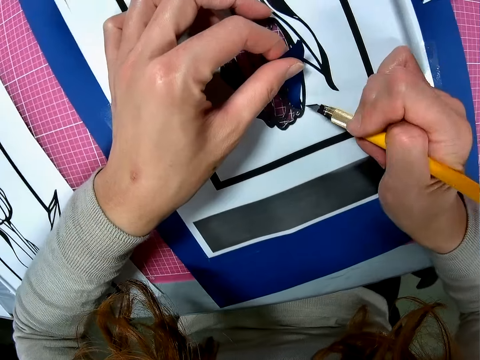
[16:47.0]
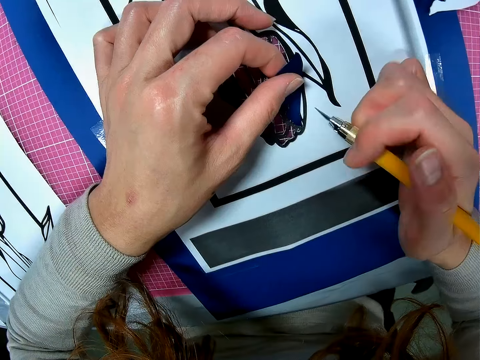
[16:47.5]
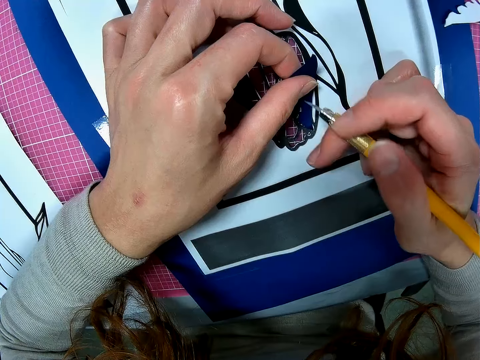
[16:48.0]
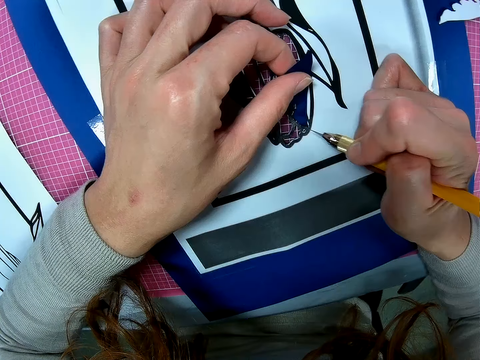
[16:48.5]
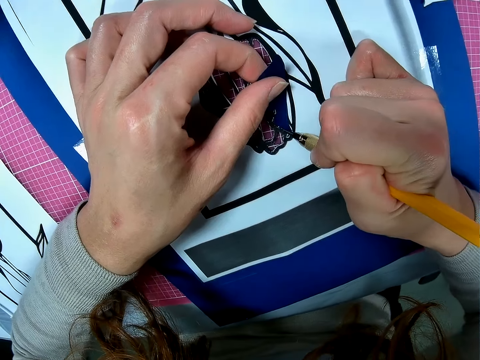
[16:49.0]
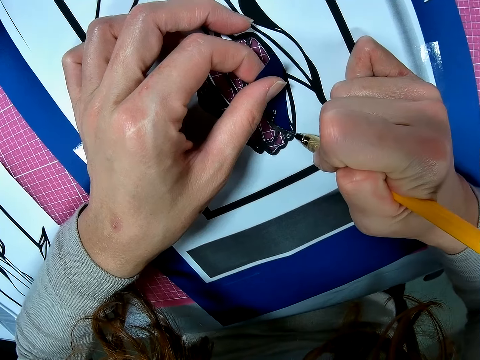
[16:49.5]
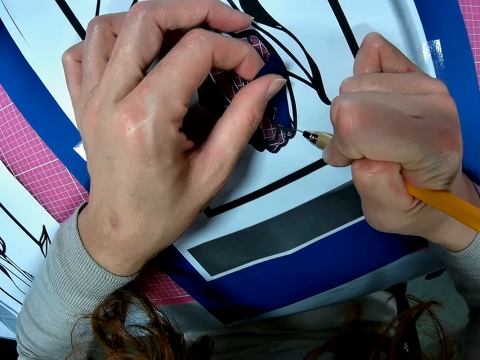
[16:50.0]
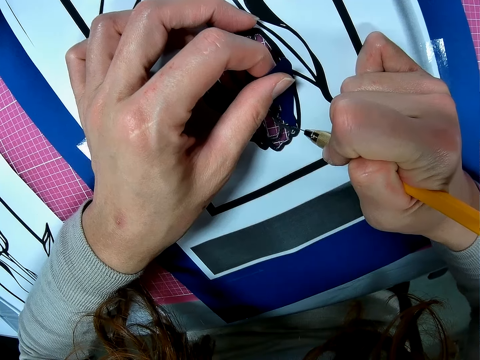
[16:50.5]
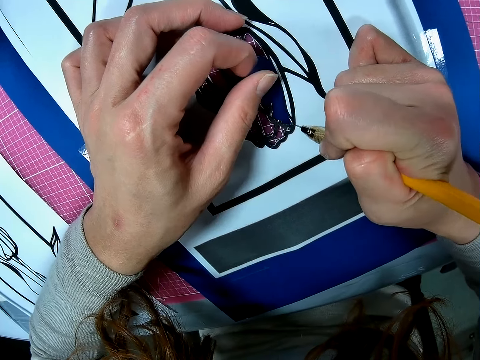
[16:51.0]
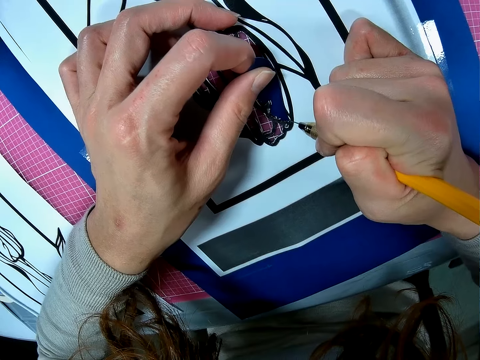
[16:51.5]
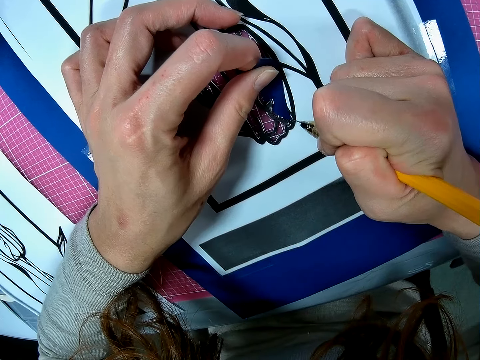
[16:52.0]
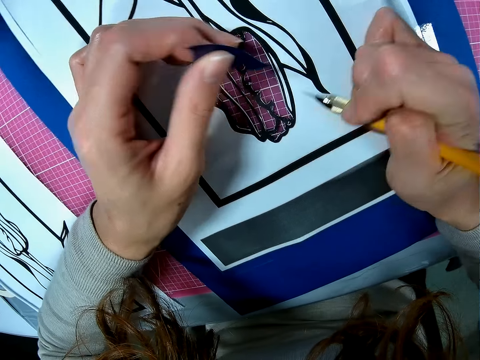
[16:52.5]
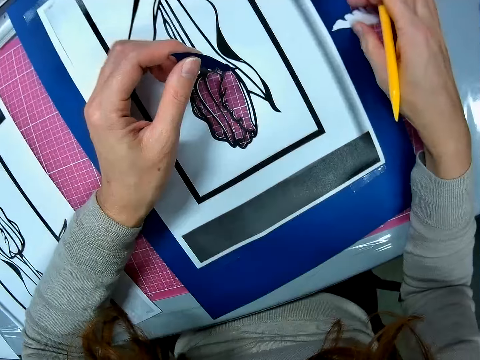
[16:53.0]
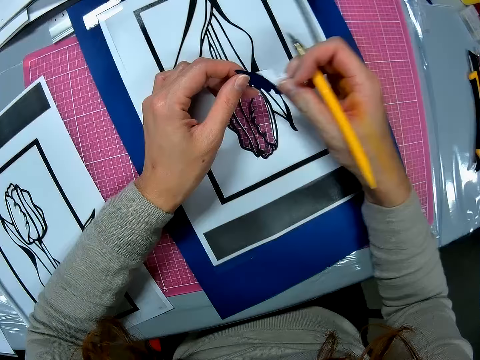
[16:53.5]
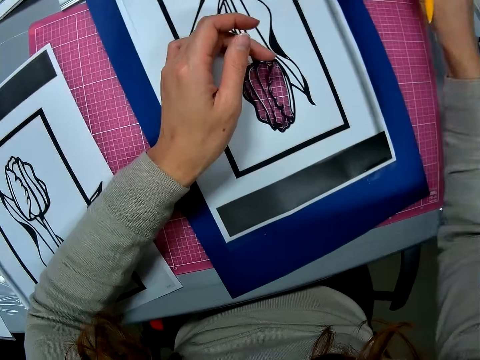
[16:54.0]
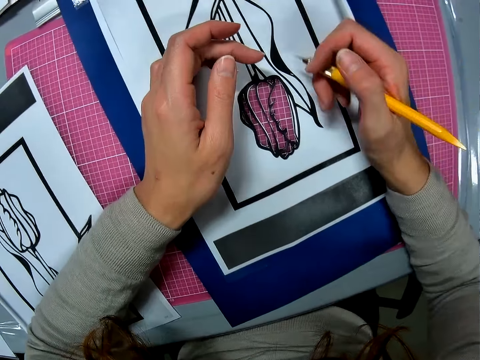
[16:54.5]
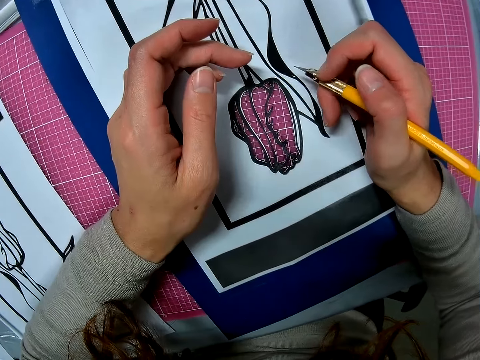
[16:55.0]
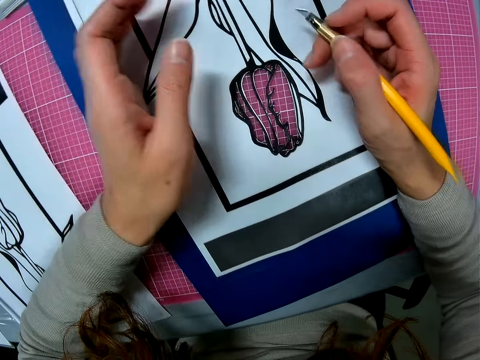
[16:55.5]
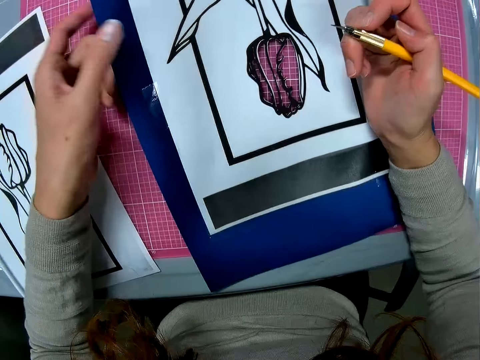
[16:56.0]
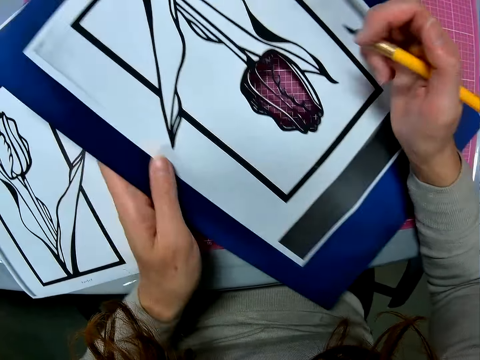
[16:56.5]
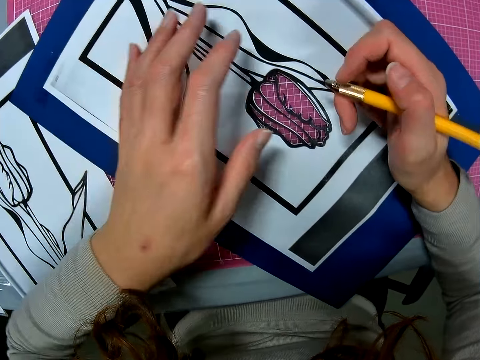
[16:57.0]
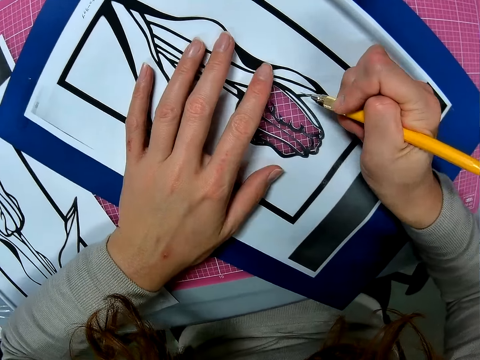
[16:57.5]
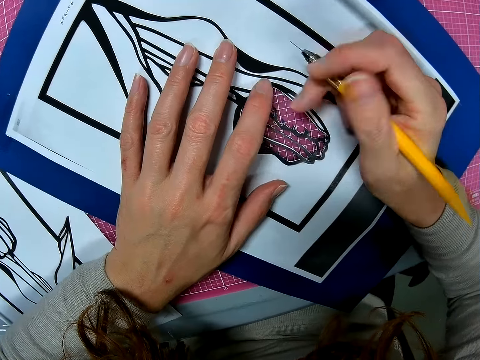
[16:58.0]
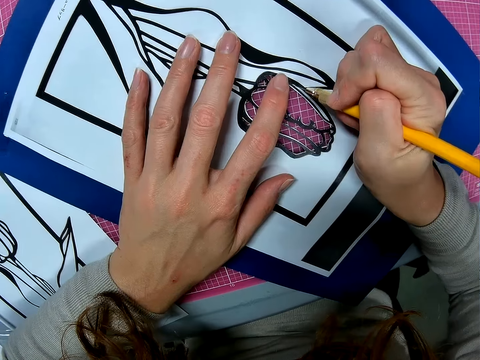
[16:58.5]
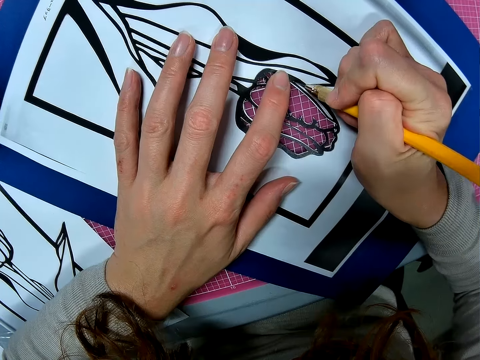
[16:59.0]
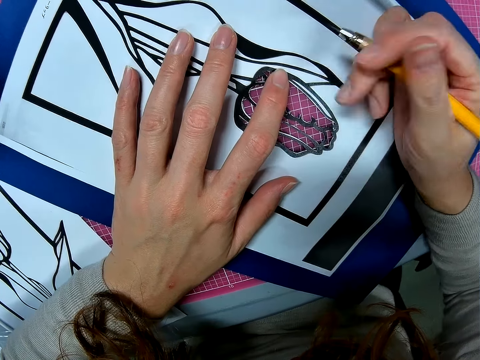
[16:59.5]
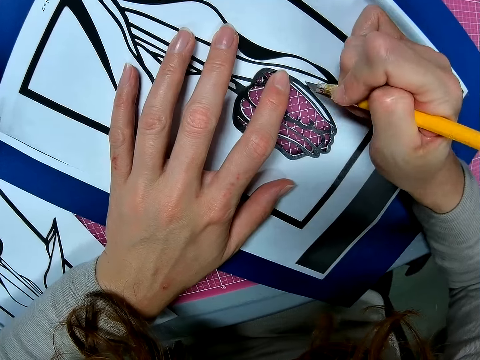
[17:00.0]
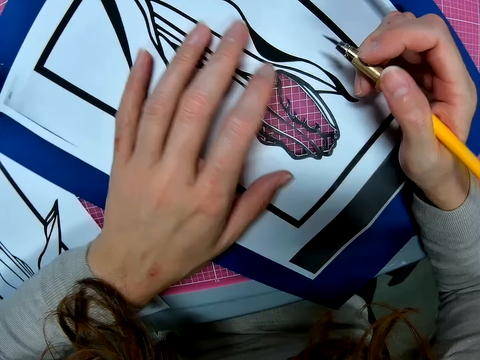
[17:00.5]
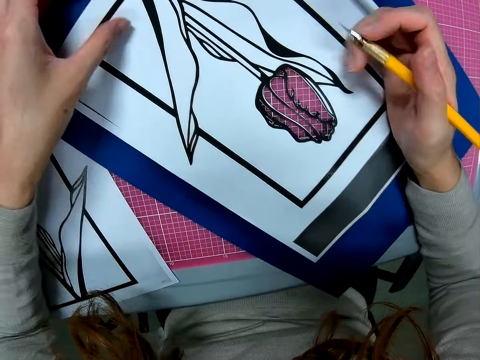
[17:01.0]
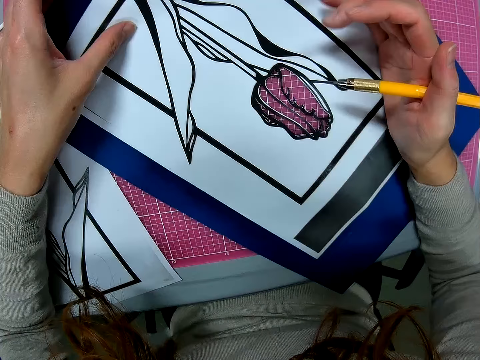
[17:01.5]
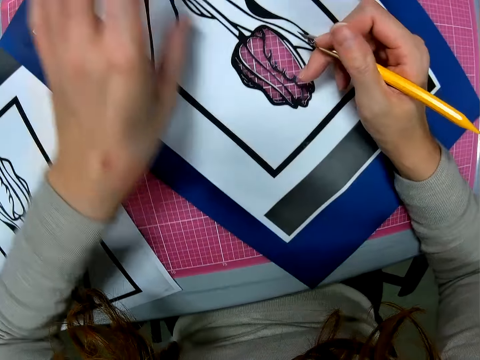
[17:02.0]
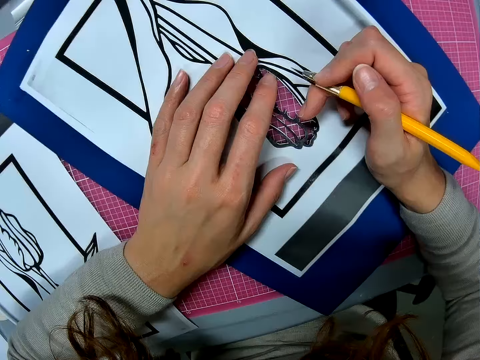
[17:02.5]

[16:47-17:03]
The camera wearer cuts the blue paper with the scalpel. He holds the blue paper. He picks up the white paper from the table. He places the white and blue paper on the table. He turns the paper. He adjusts the paper on the table. He places his hand on the paper. He cuts the paper just beside the drawing. He drags the paper on the table.

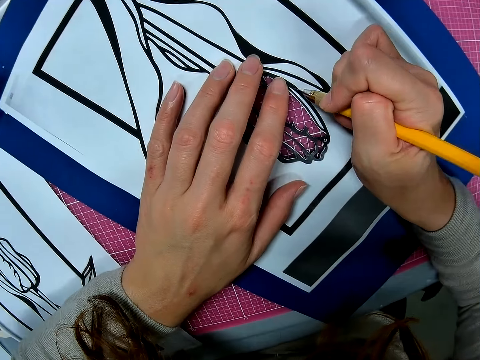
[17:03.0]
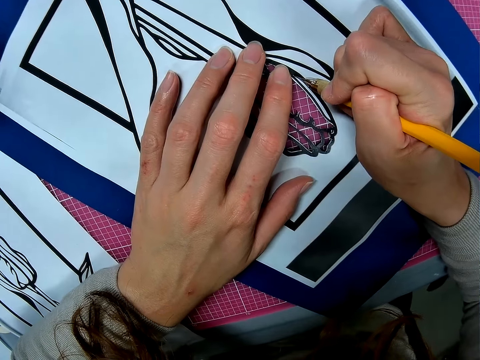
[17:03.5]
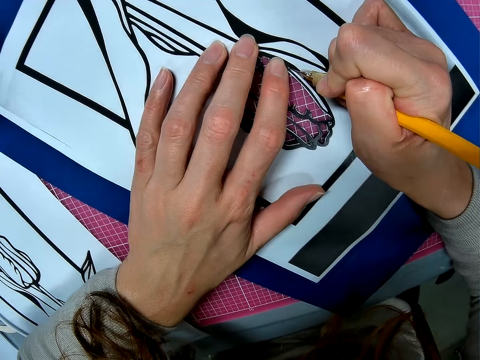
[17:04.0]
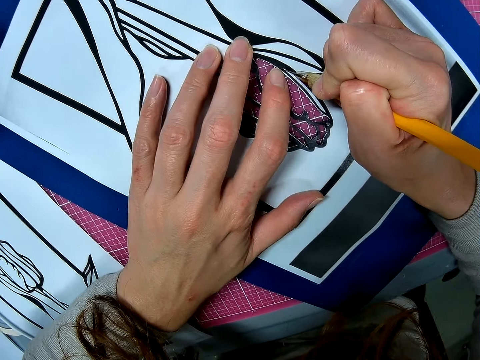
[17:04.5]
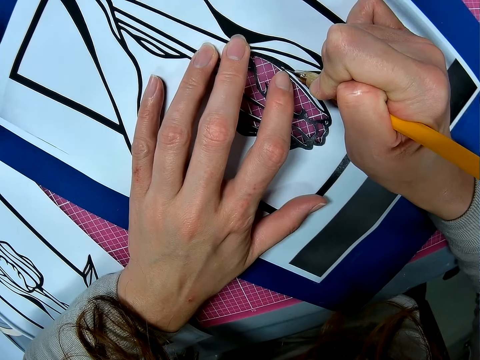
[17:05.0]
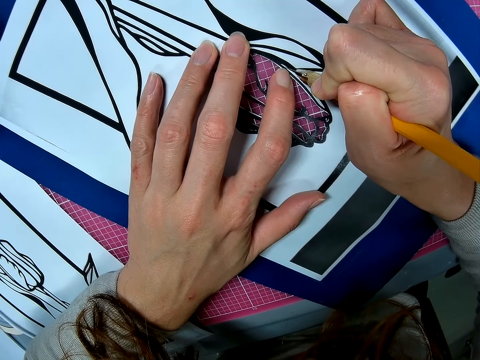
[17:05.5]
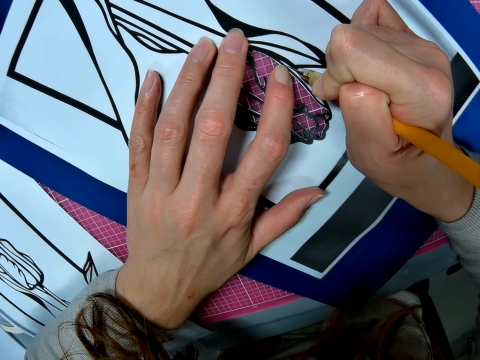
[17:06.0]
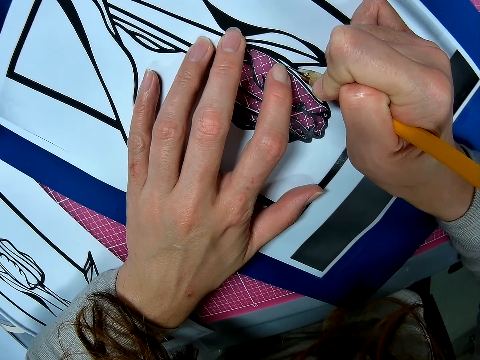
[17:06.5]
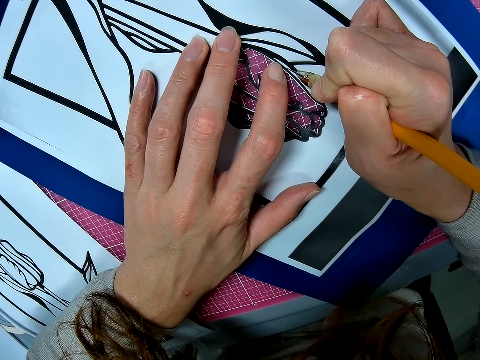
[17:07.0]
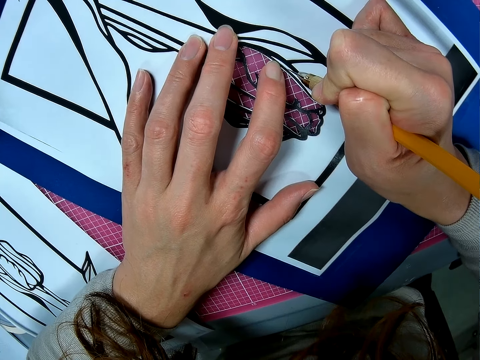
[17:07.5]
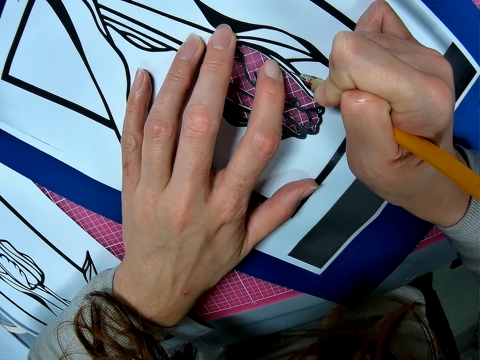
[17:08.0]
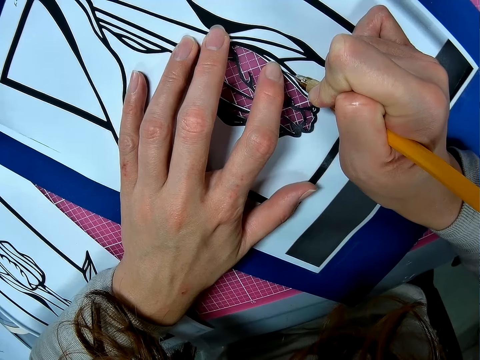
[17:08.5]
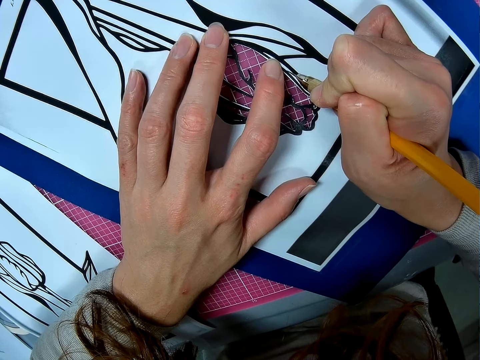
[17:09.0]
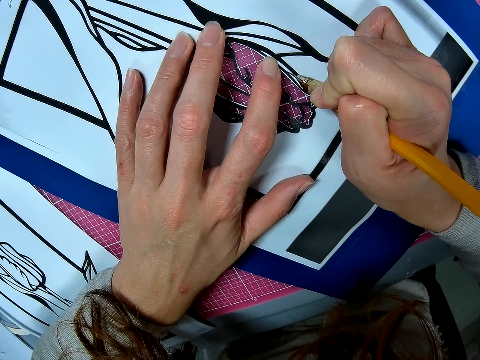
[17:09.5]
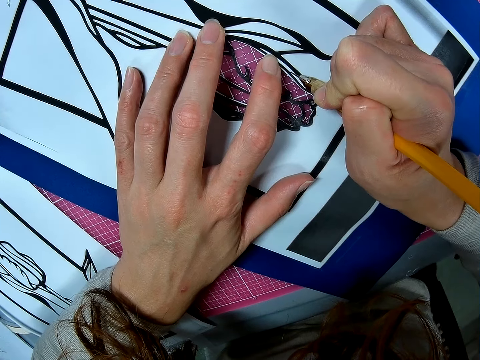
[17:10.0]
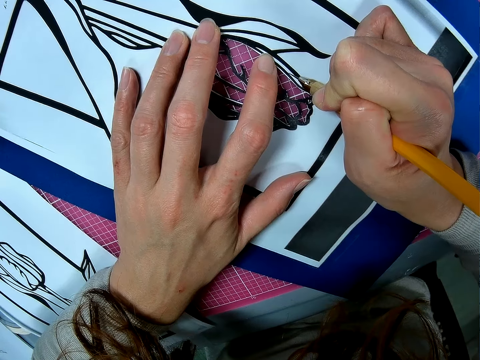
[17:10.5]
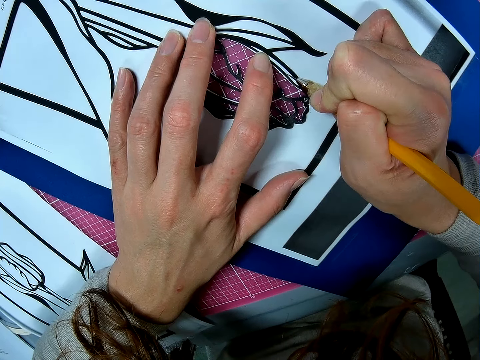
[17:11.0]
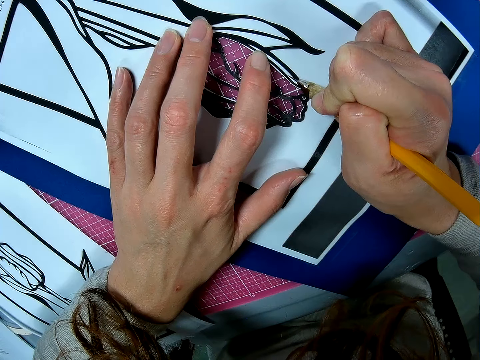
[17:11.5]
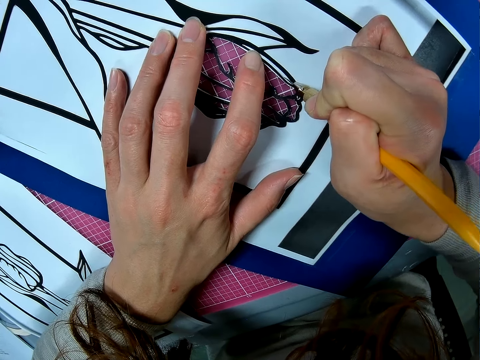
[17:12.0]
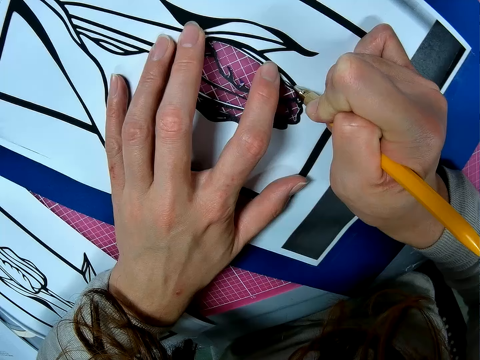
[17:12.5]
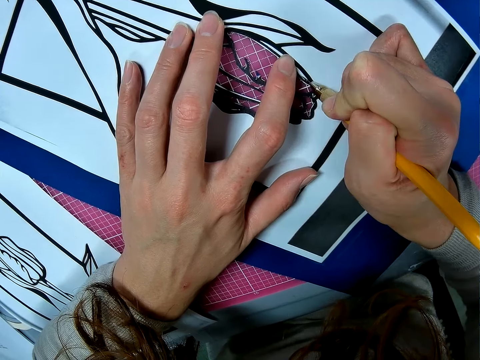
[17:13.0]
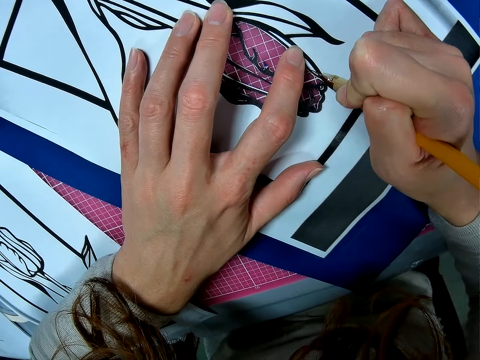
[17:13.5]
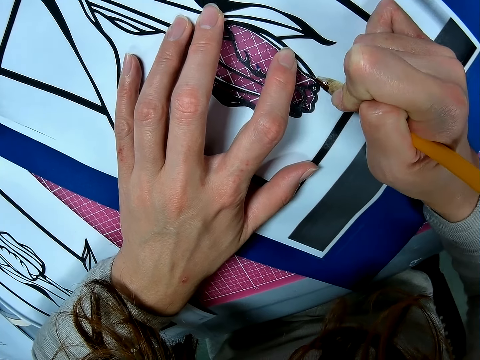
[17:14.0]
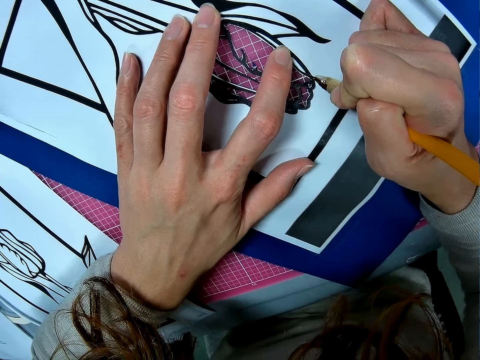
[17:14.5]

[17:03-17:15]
The camera wearer cuts the paper just beside the drawing. They continue cutting the paper with the scalpel.
